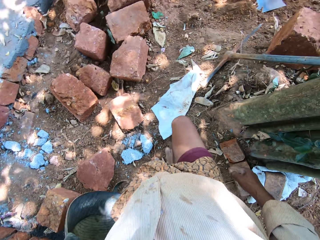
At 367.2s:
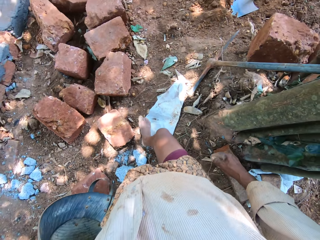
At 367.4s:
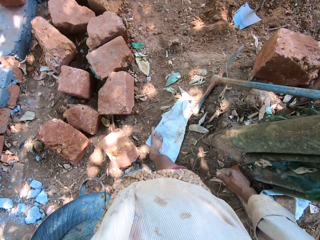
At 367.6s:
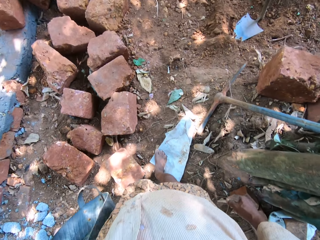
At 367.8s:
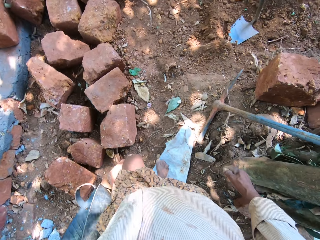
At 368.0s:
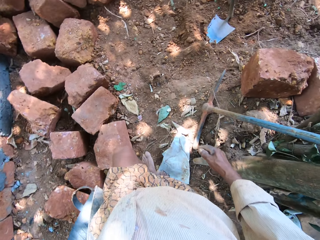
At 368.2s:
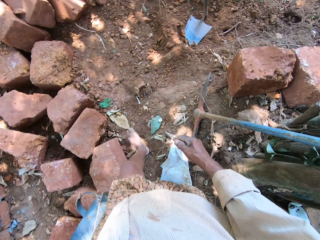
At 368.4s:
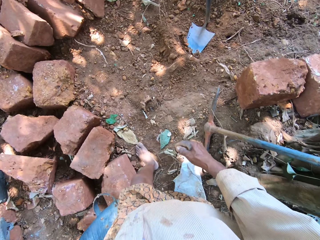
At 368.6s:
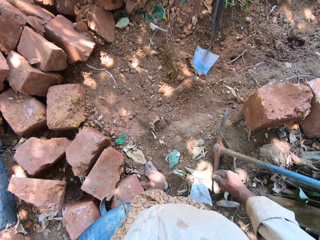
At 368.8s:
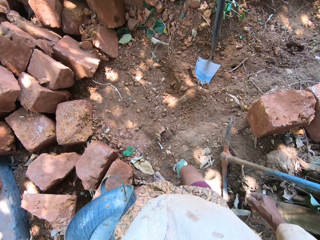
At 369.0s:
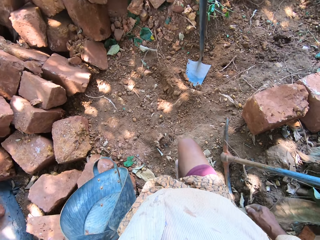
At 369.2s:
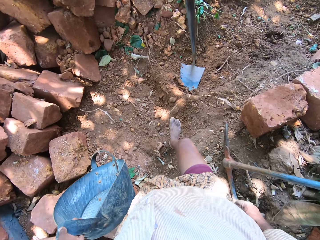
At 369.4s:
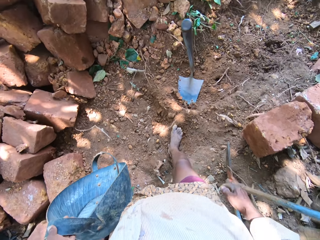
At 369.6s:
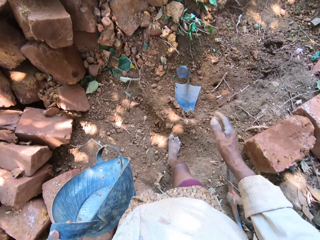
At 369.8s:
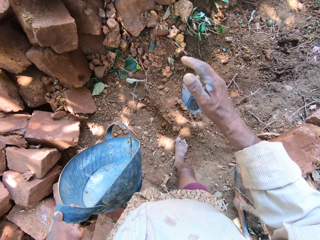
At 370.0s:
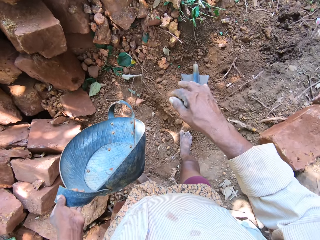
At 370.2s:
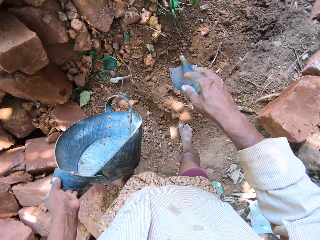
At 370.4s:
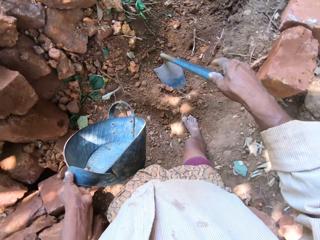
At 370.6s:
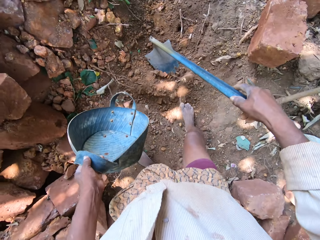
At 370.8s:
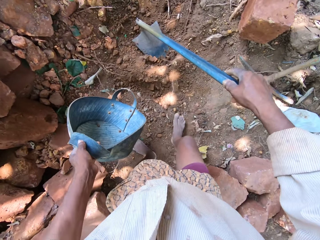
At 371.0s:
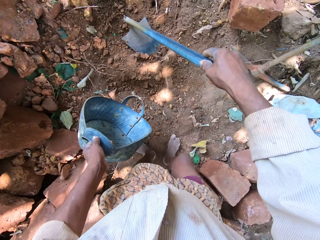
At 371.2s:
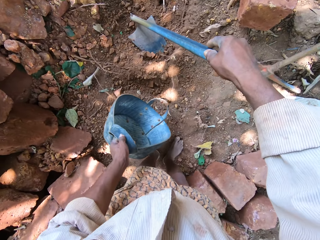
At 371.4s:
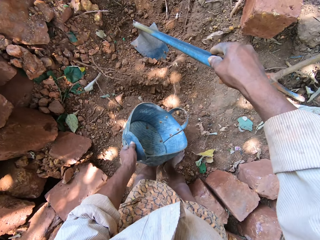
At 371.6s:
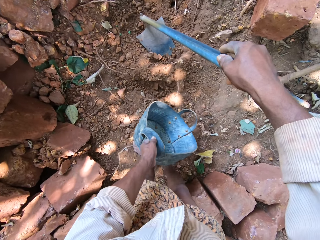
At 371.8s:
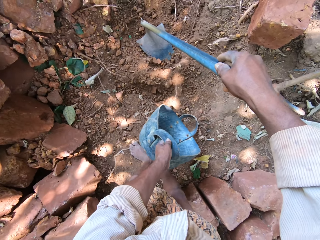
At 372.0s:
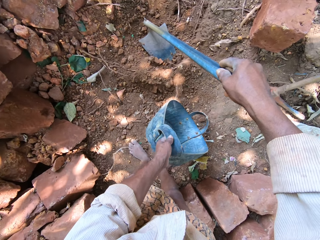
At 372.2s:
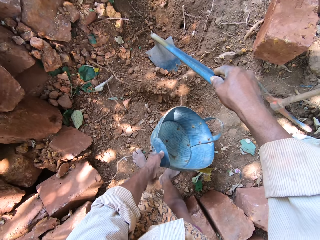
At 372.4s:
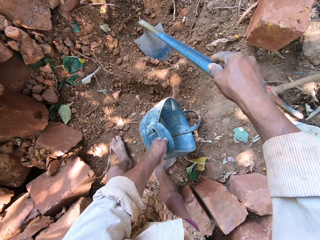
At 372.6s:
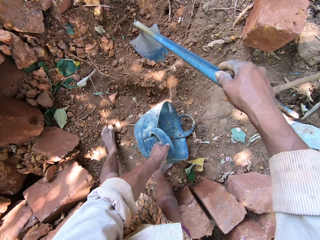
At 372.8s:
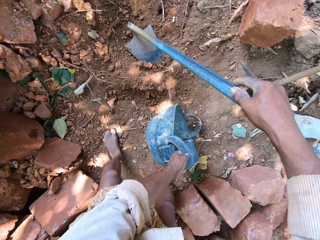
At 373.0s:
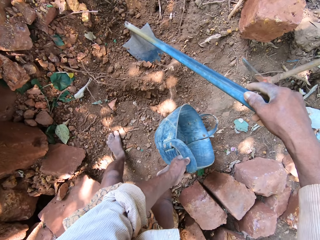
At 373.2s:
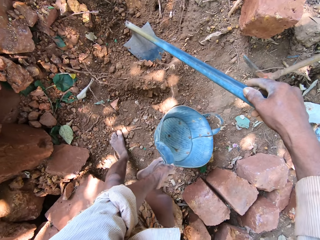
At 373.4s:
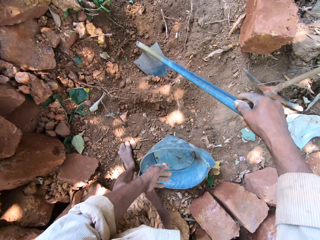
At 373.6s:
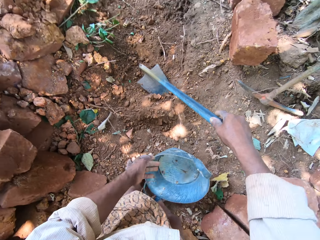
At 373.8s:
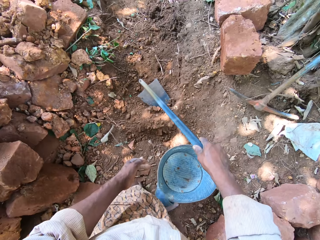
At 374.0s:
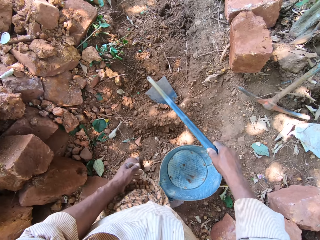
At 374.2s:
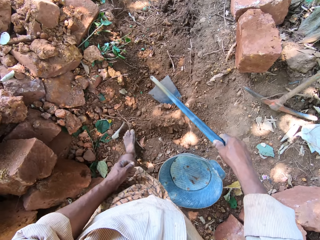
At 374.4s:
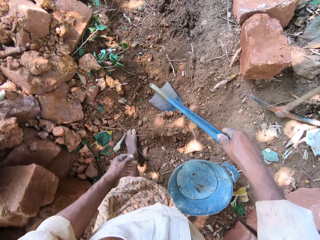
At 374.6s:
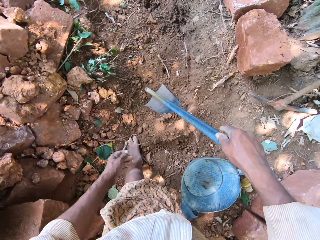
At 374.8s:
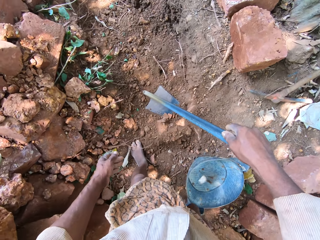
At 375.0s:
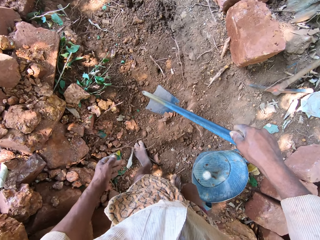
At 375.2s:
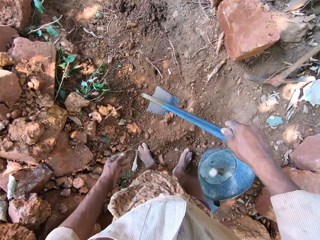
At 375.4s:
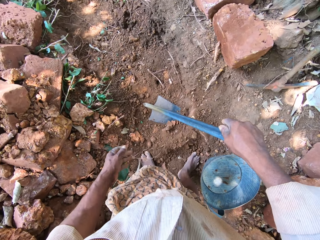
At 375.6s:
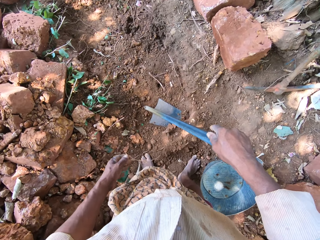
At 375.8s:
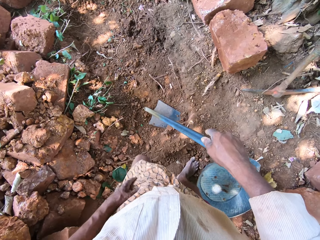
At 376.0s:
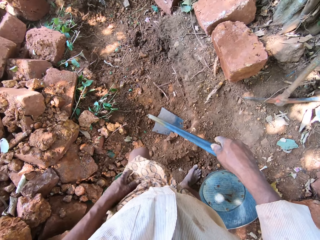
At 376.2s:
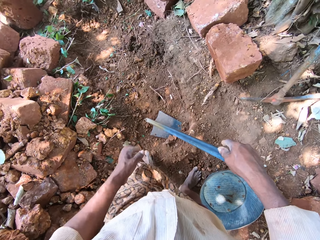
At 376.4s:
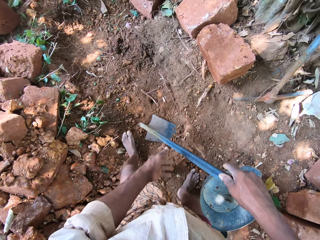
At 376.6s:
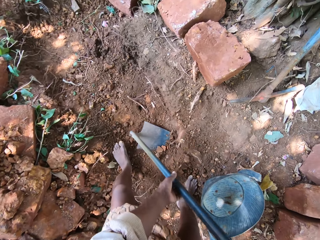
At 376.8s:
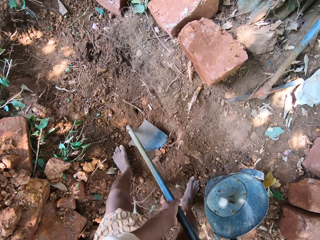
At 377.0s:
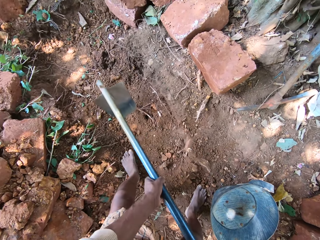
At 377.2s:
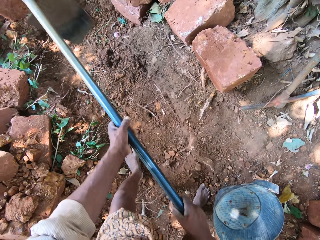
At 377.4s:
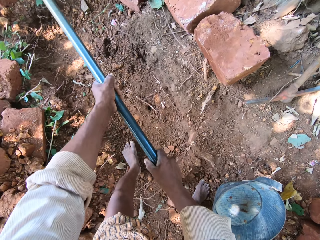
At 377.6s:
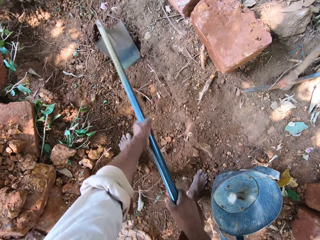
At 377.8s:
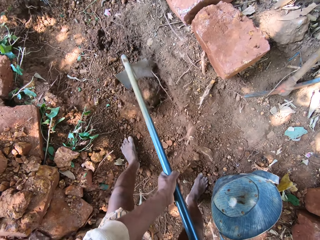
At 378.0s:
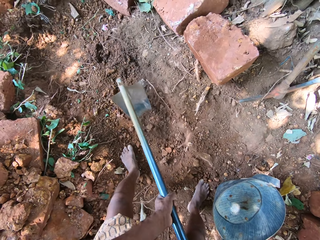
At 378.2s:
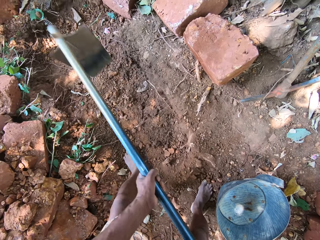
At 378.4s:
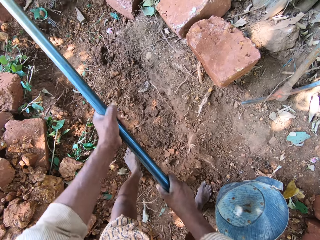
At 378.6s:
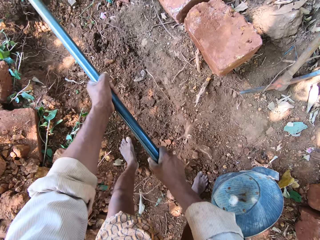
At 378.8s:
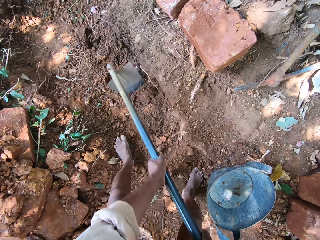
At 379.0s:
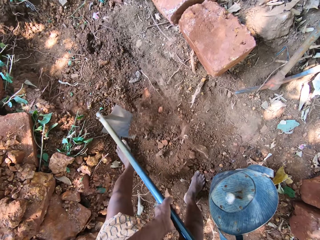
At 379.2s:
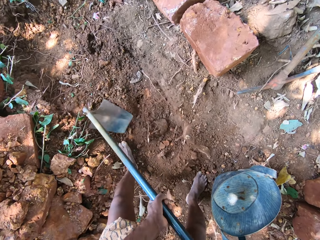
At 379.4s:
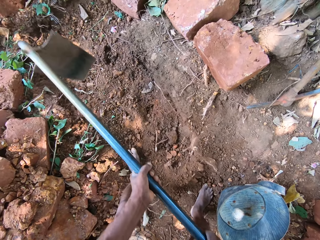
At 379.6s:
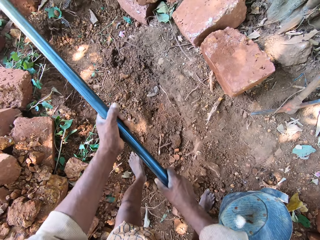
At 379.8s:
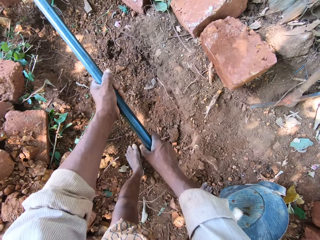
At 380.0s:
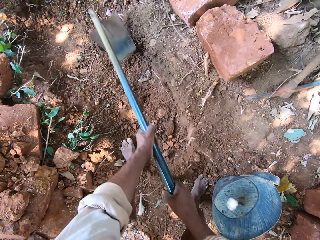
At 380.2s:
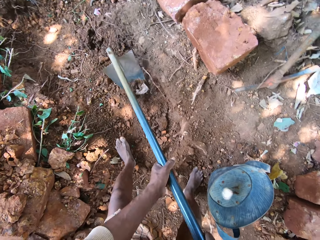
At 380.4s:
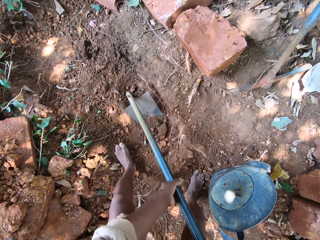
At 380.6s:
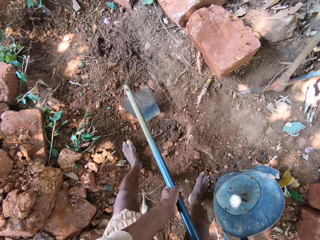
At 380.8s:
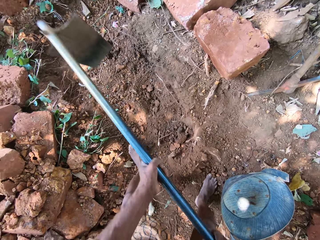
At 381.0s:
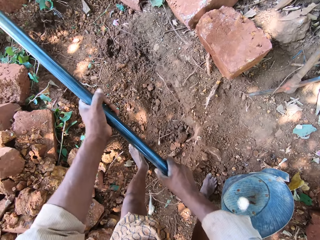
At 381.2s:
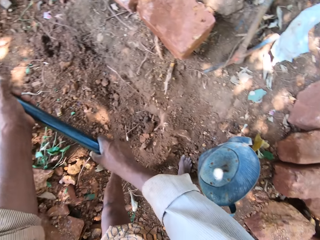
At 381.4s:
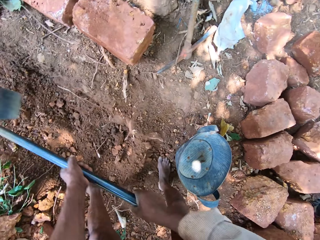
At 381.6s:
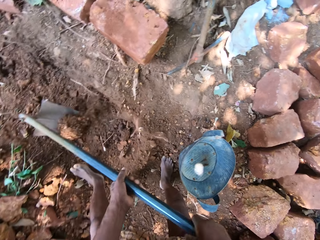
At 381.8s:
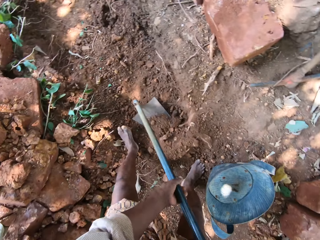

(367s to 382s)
The camera wearer holds the garden hoe on the ground with his right hand. He places the container in his left hand on the ground. He digs the ground with the garden hoe in both hands.

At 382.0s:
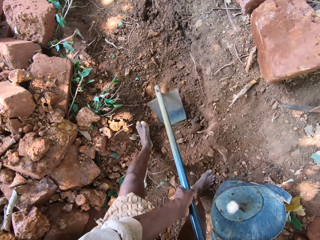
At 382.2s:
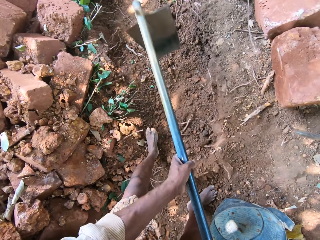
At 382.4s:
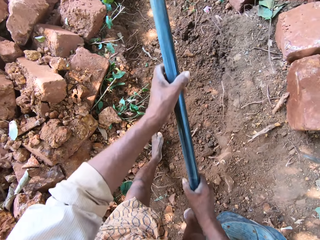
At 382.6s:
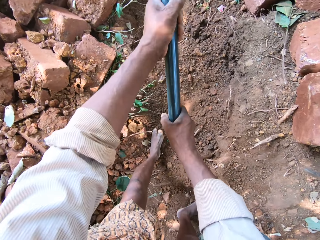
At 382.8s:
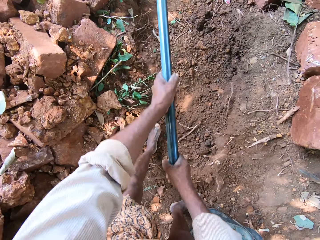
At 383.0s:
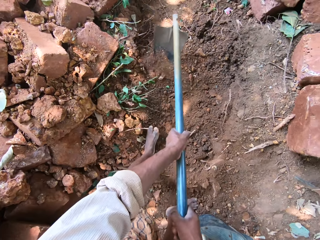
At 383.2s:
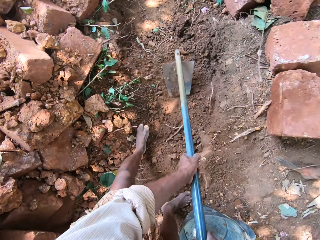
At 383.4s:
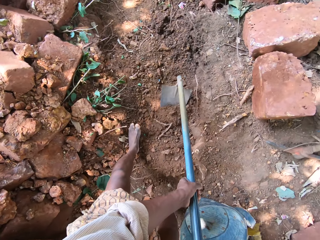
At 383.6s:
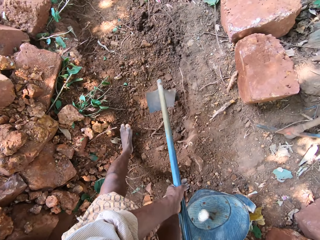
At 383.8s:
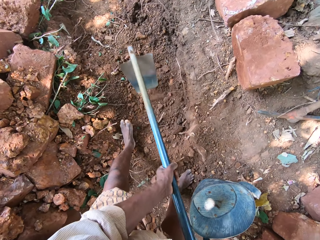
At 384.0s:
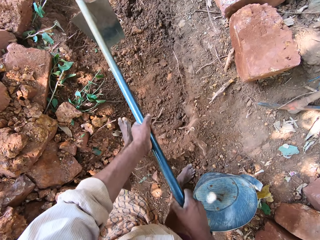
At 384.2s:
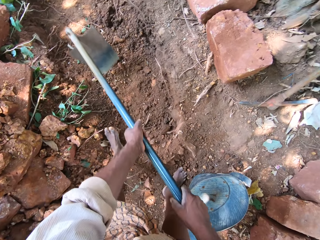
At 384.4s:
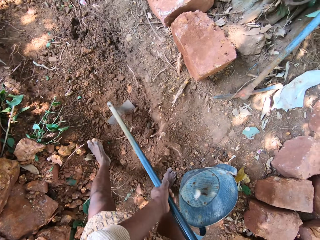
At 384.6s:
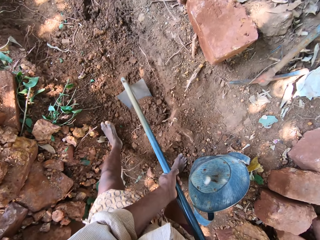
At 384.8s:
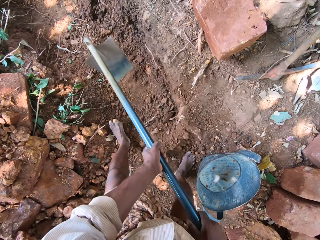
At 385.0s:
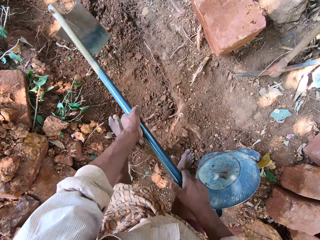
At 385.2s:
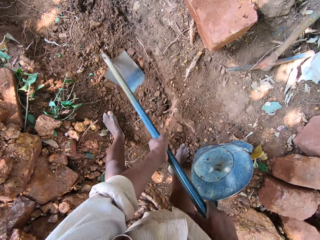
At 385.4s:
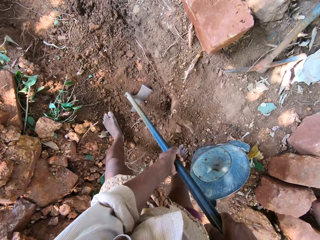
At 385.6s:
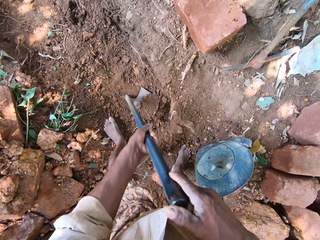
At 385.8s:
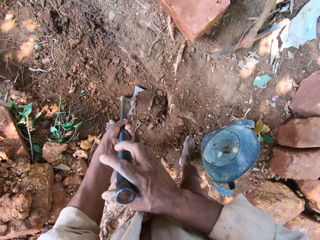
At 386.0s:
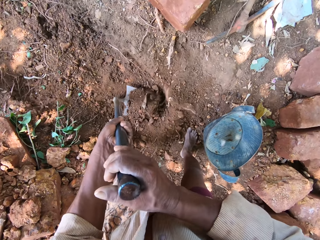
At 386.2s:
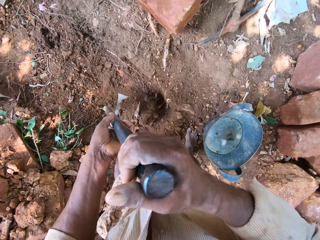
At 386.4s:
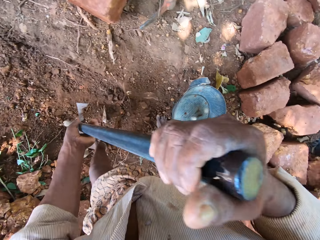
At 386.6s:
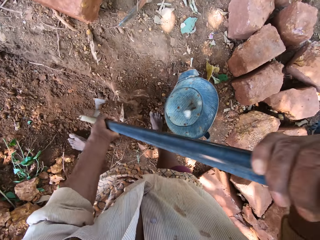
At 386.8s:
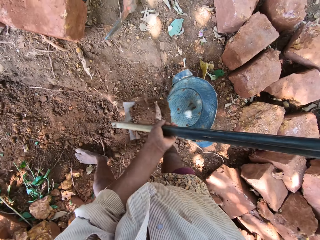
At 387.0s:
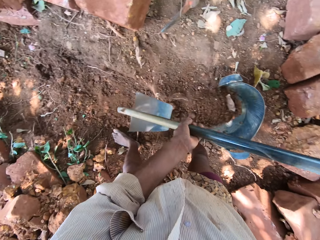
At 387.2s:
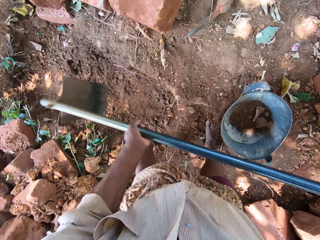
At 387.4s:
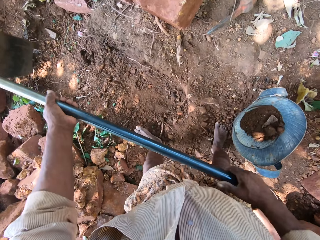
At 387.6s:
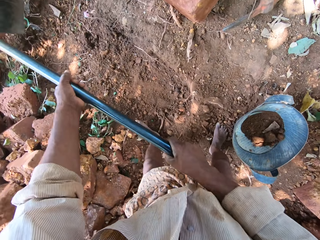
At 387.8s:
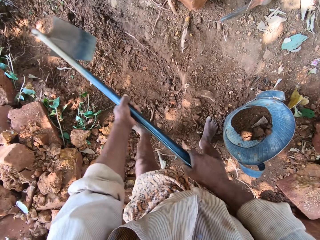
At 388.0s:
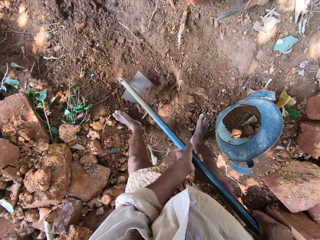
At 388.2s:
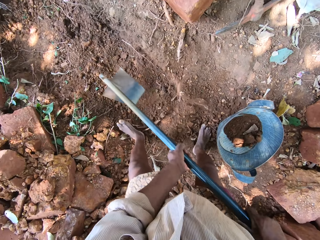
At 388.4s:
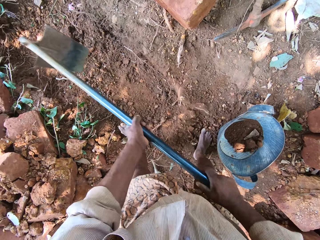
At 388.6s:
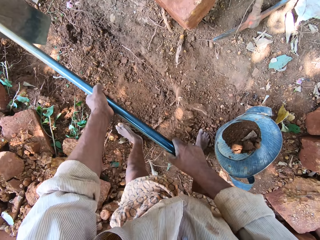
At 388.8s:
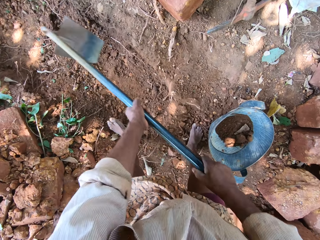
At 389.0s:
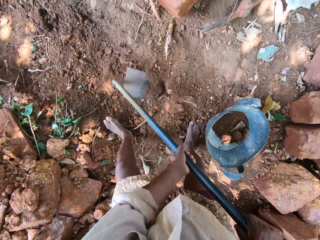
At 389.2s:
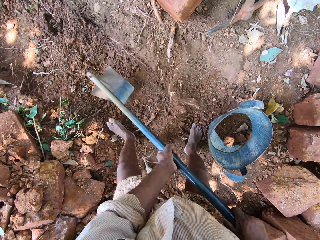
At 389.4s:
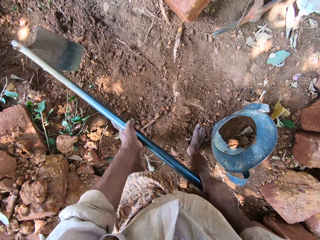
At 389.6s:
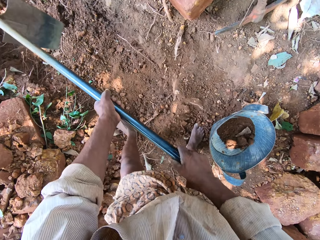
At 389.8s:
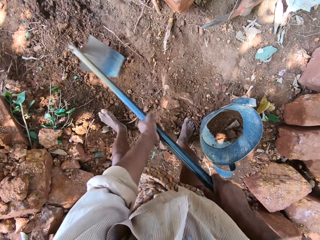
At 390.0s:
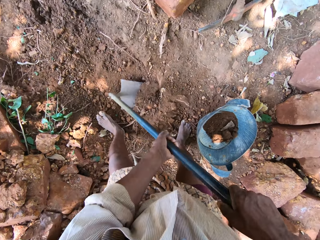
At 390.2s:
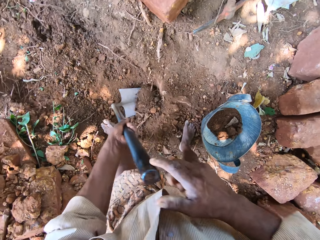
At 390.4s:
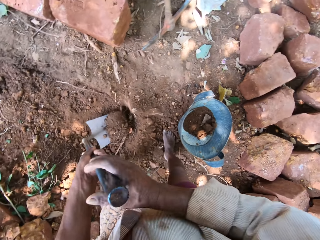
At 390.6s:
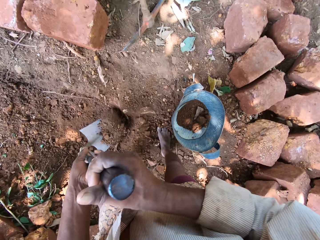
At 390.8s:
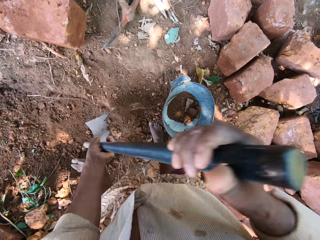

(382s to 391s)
The camera wearer scoops soil. They pour soil from the ground into the container with the garden hoe in both hands. They dig the ground with the garden hoe in both hands. They scoop soil.
